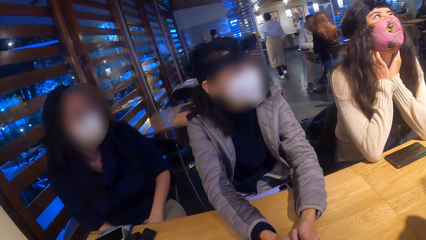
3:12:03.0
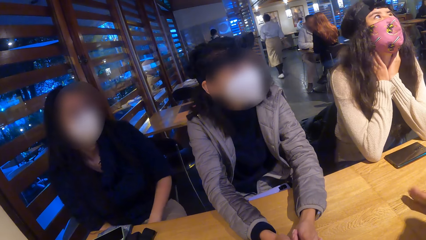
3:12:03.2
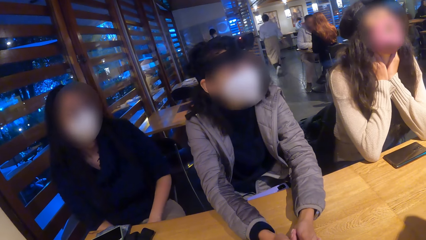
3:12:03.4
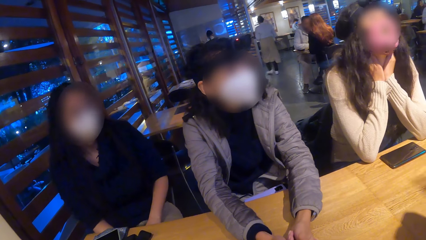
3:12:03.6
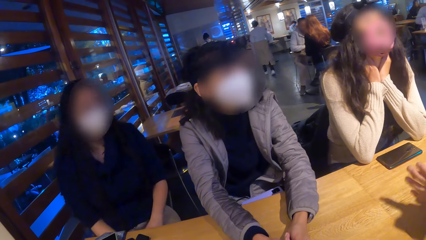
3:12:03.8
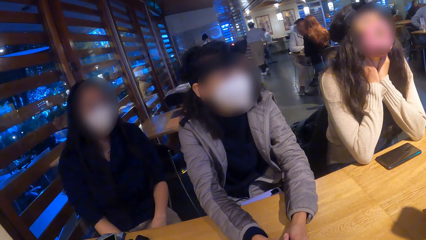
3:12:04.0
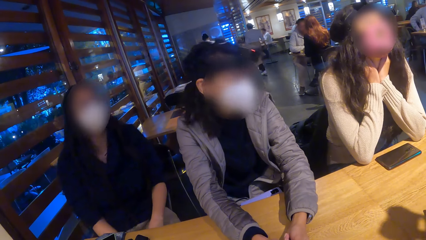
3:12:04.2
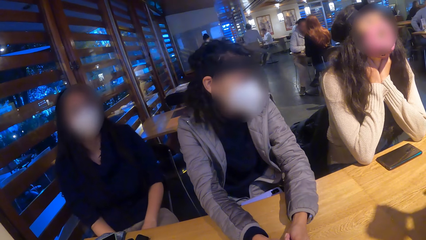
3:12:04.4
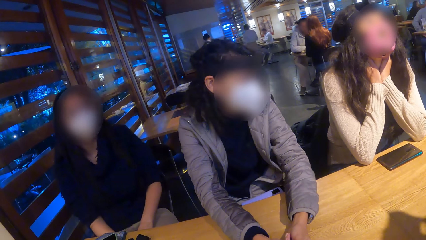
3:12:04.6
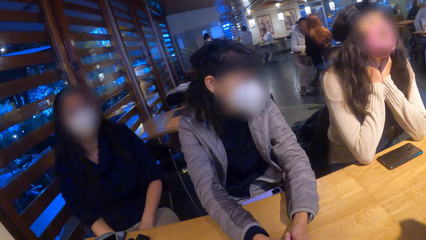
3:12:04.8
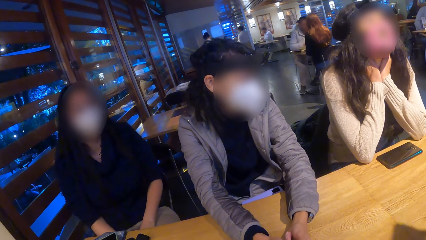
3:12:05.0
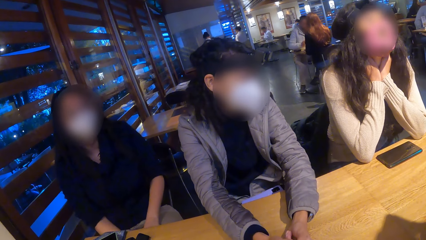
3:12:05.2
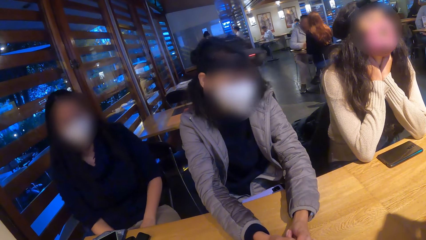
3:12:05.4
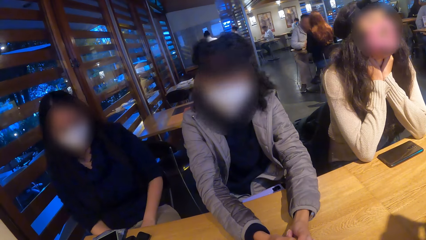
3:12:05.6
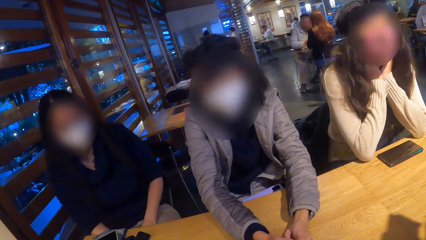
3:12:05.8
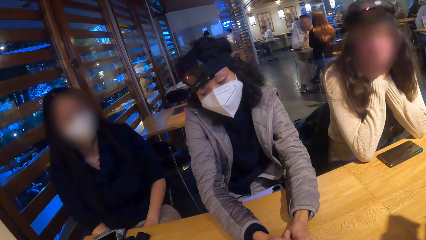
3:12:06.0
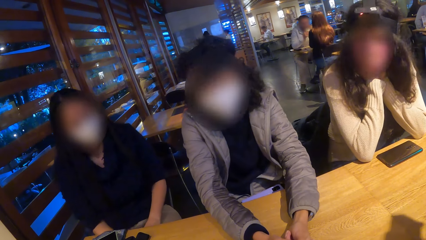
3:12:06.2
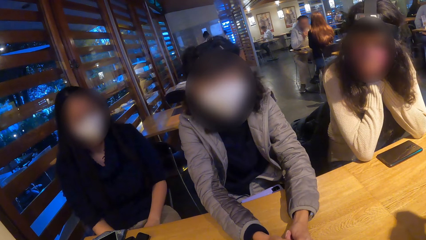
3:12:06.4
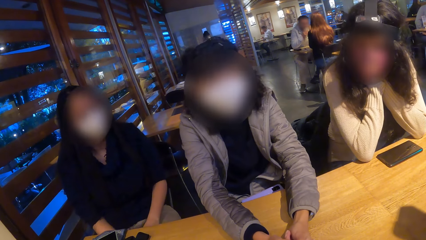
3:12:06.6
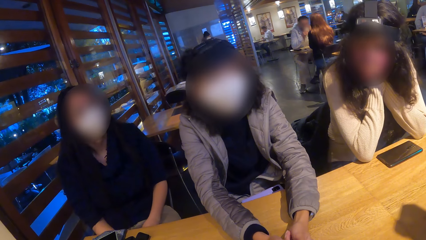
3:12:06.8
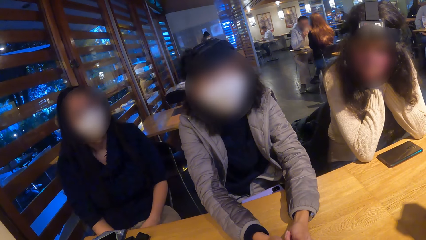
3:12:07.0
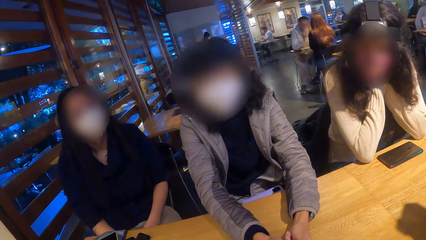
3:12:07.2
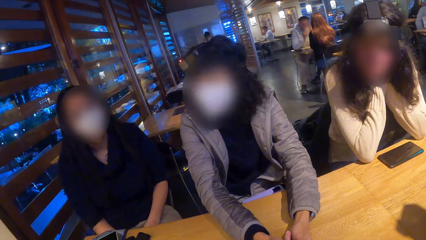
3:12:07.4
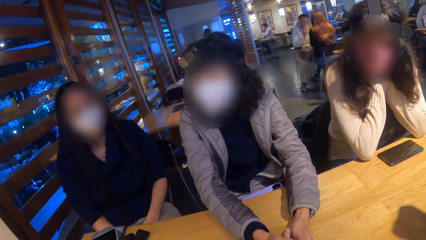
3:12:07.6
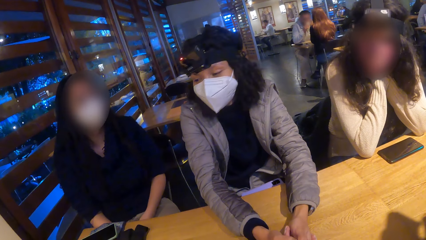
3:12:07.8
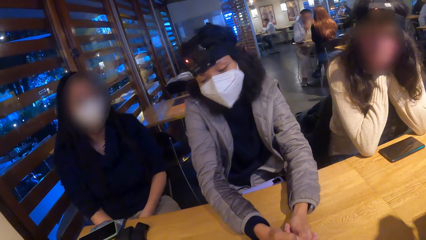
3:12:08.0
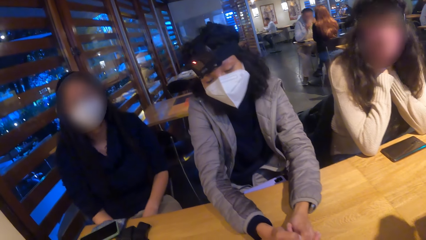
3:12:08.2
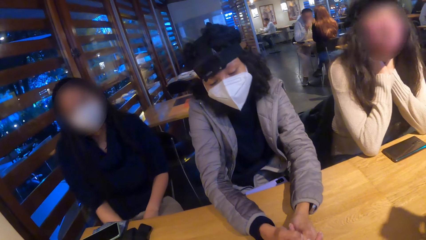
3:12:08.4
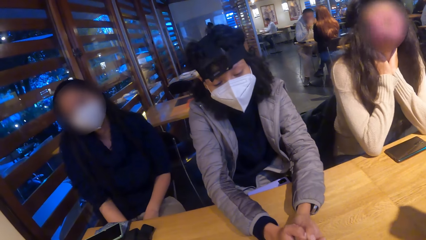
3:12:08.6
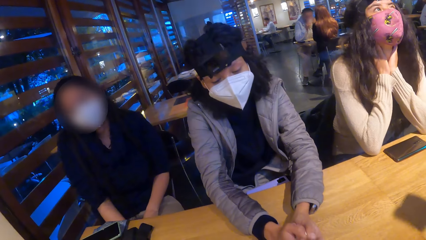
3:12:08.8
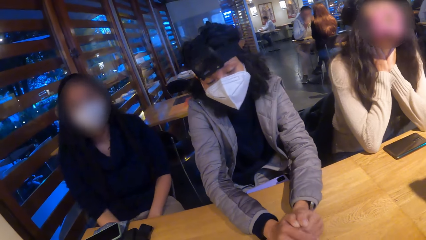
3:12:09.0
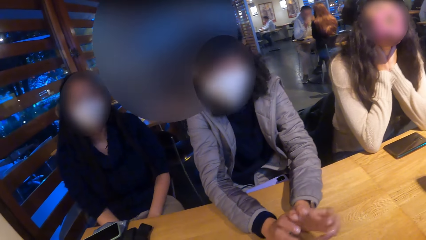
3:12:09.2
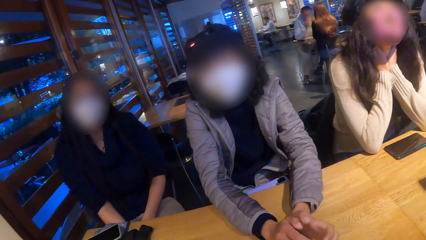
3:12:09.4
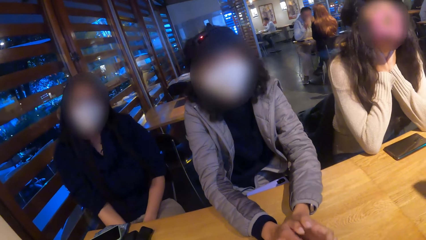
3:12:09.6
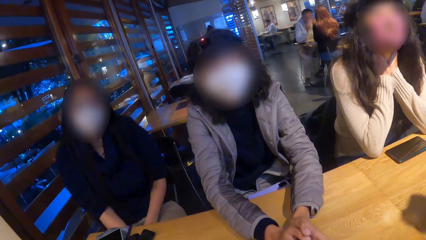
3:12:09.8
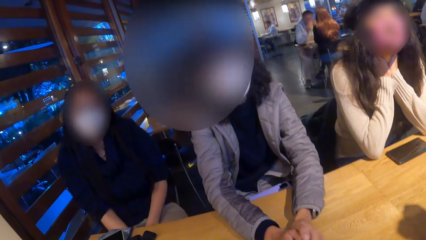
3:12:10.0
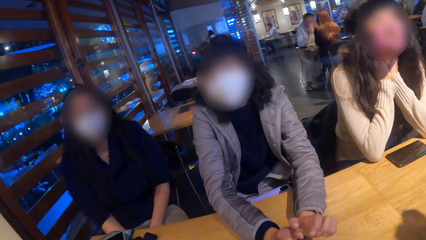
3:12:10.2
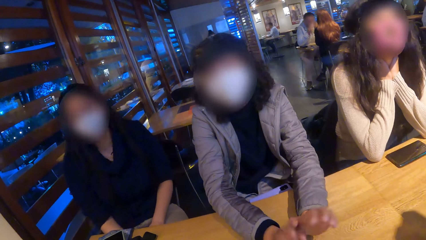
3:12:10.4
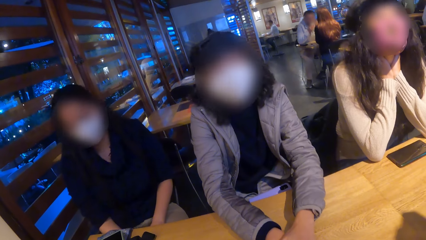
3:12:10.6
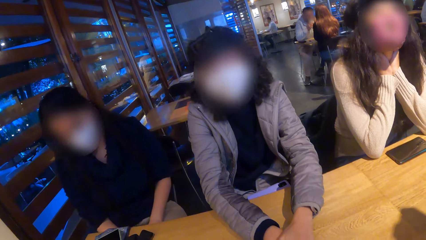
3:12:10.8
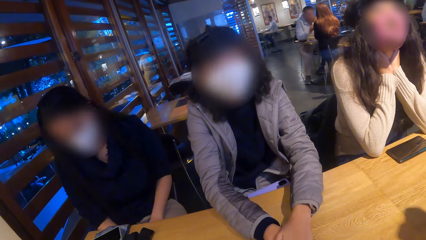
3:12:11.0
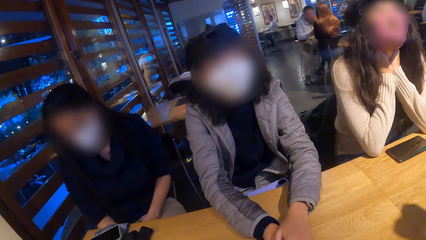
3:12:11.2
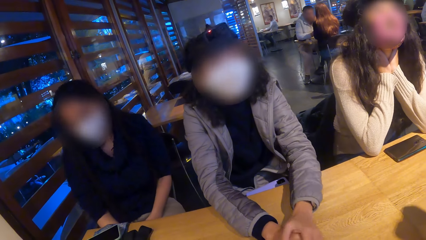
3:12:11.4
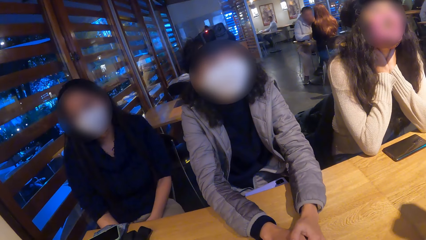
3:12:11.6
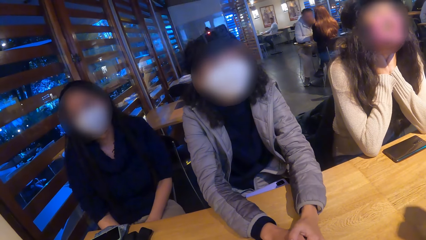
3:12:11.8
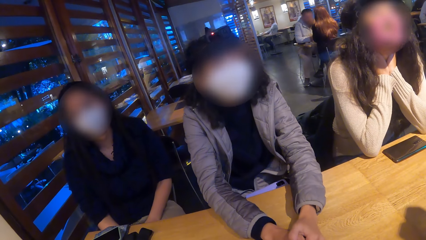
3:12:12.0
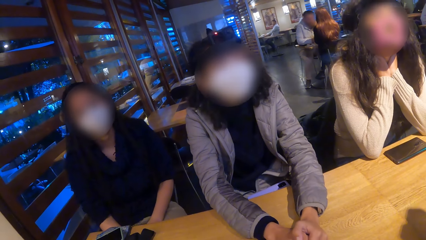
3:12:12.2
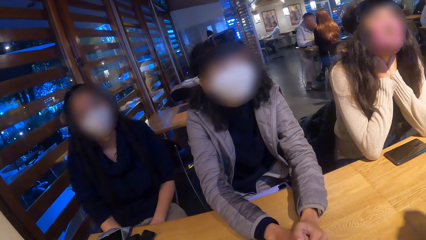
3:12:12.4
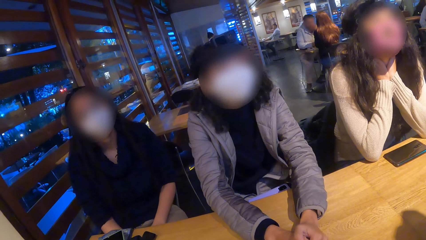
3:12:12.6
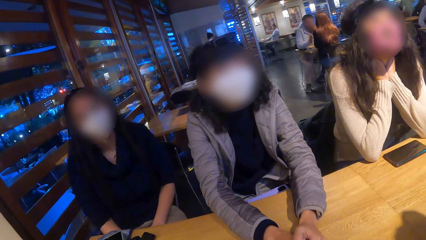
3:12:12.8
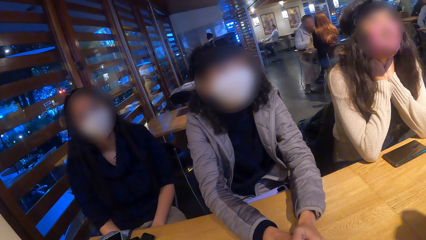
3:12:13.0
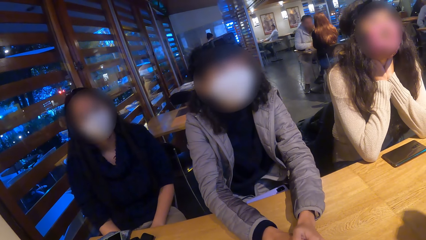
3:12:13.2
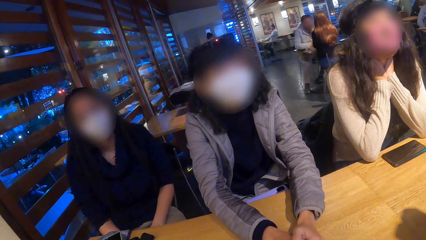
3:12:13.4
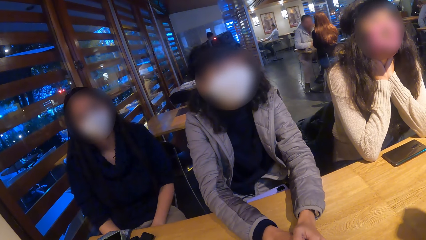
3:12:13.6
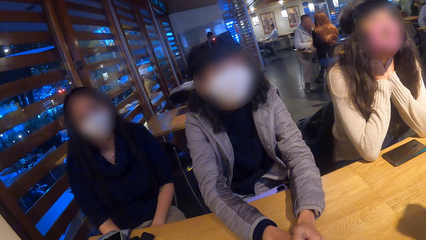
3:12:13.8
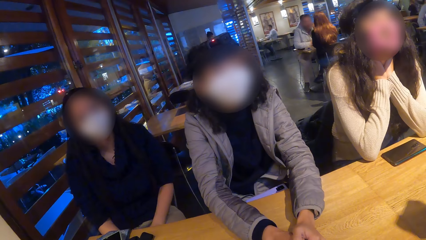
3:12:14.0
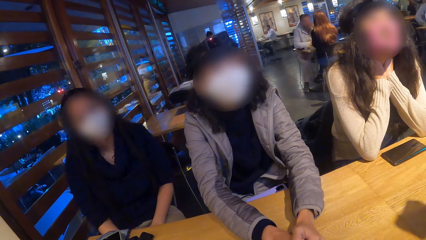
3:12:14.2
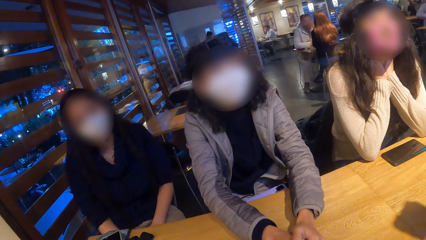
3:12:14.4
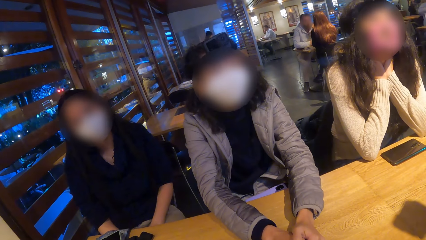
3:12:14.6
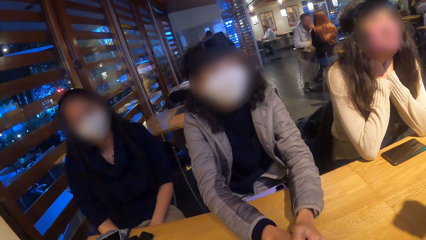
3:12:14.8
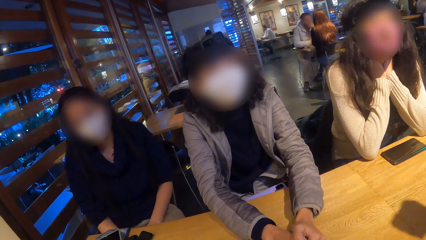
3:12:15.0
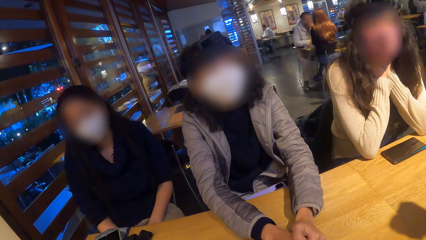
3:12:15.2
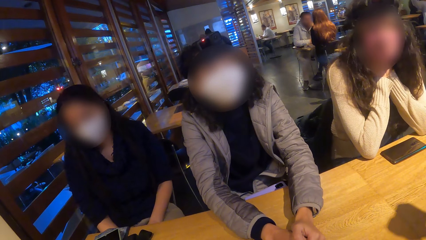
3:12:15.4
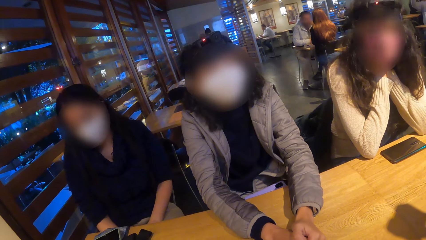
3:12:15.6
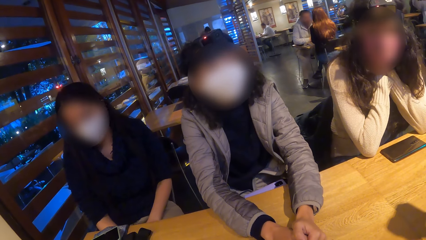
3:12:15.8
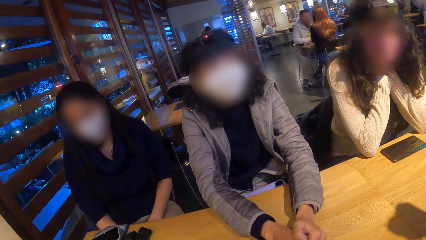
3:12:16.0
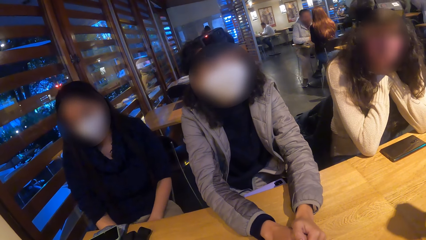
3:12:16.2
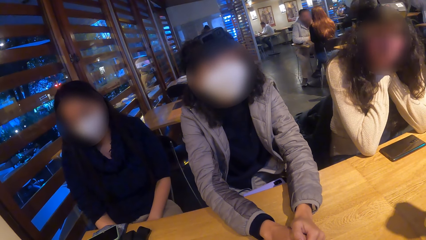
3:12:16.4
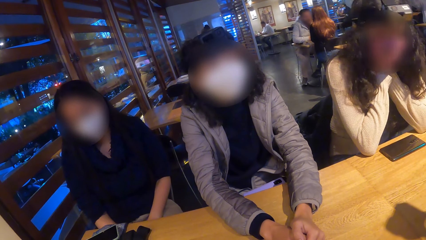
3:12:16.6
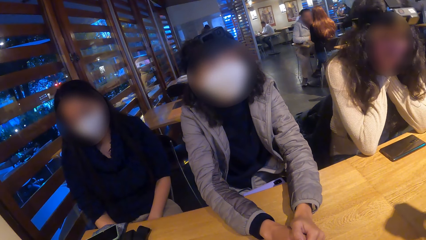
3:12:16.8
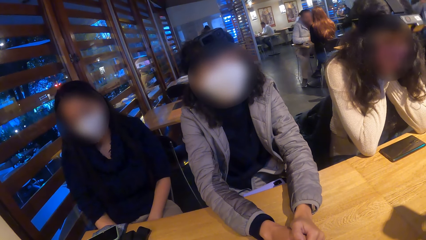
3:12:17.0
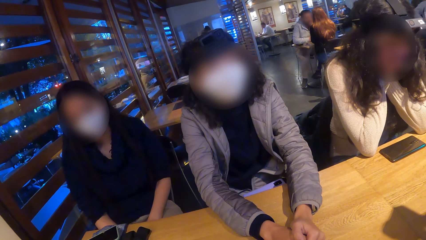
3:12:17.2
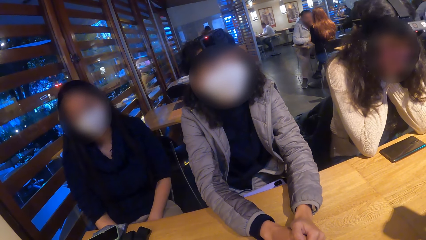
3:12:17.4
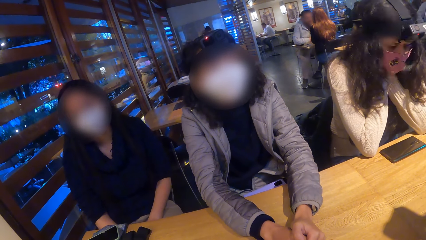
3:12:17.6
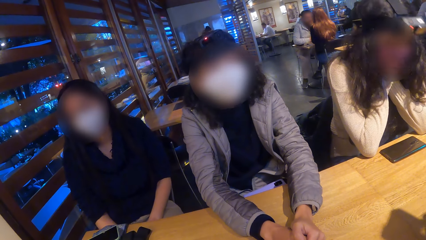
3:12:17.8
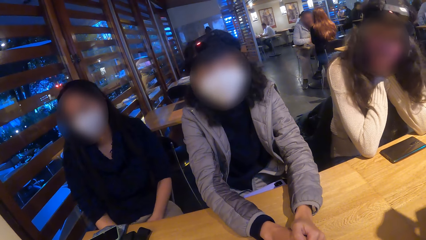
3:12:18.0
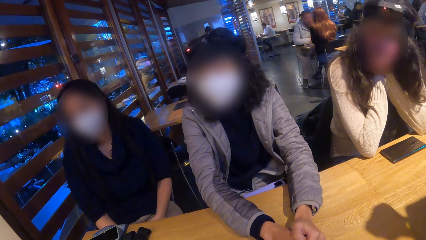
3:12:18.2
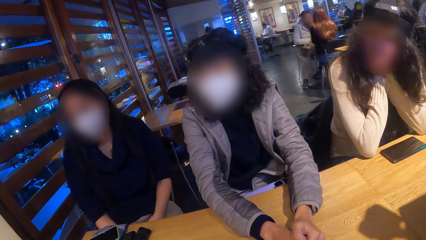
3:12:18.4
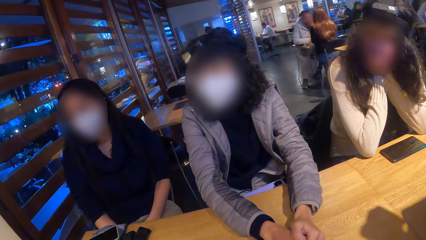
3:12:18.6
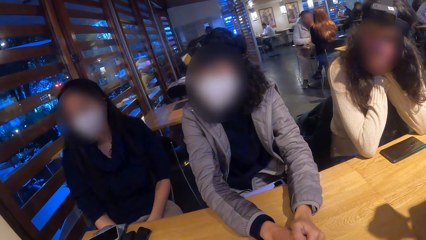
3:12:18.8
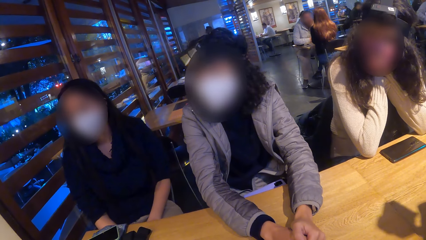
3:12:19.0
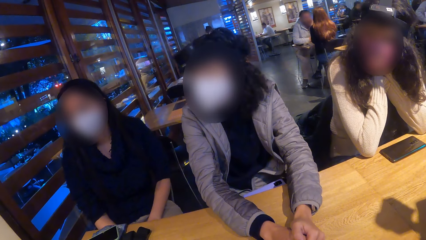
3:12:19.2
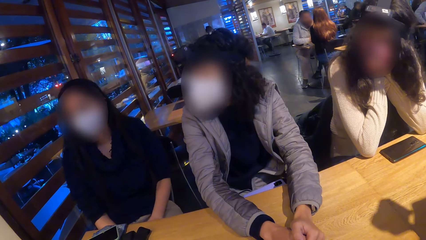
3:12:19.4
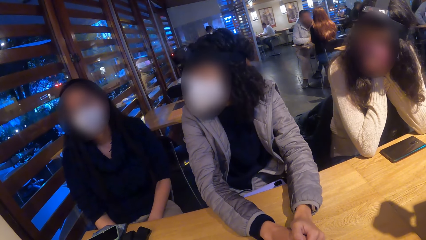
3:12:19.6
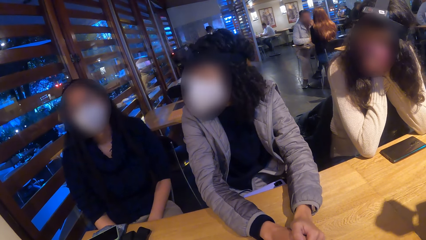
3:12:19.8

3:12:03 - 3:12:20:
A woman looks at the camera wearer and converses with the camera wearer. Another woman converses with the camera wearer. The camera wearer looks around the restaurant. They look at the women.
